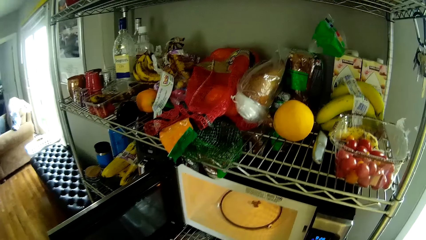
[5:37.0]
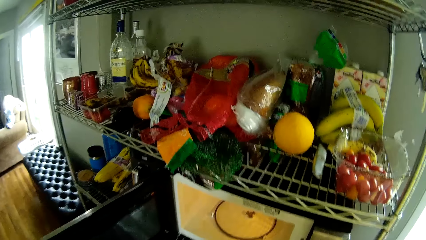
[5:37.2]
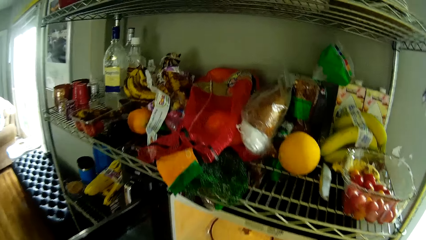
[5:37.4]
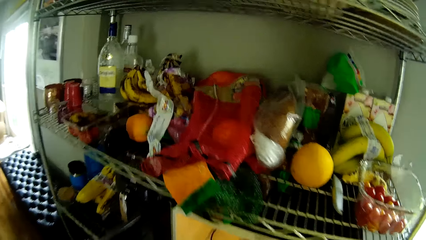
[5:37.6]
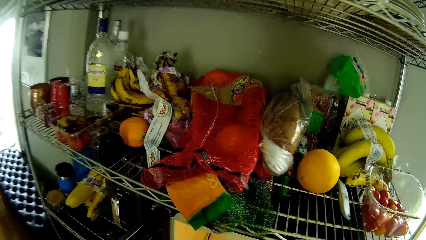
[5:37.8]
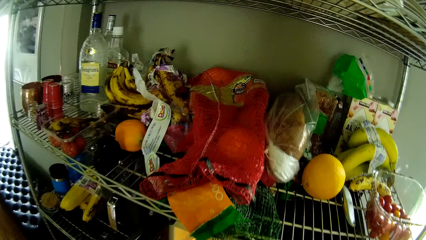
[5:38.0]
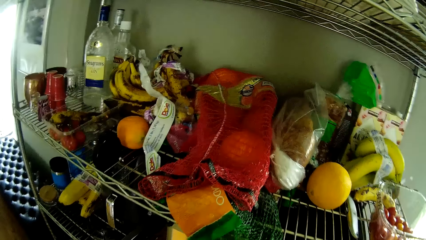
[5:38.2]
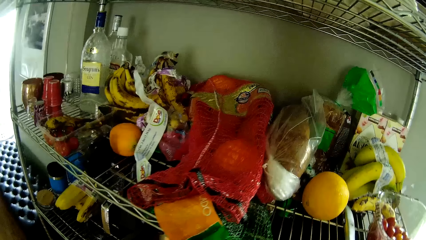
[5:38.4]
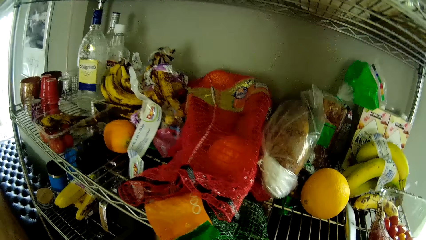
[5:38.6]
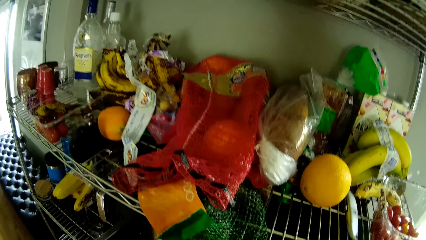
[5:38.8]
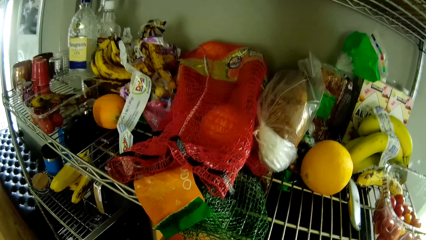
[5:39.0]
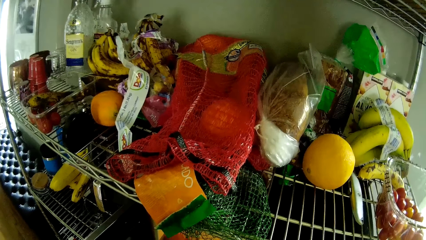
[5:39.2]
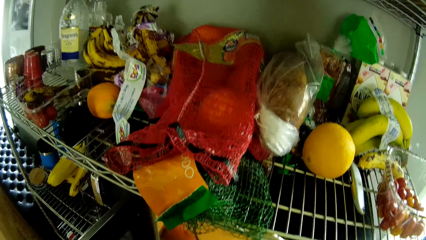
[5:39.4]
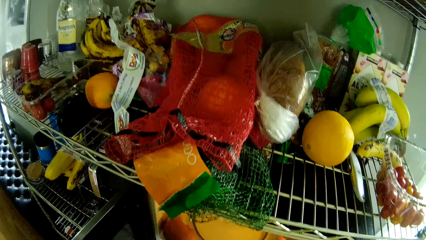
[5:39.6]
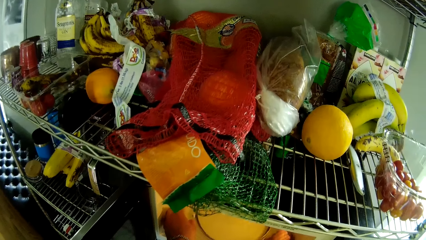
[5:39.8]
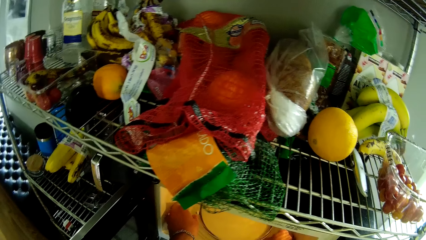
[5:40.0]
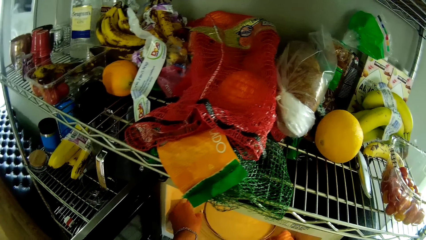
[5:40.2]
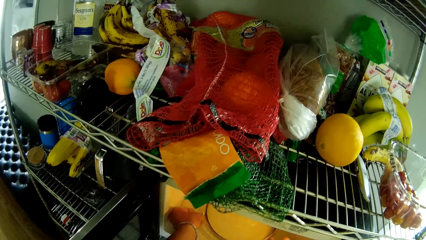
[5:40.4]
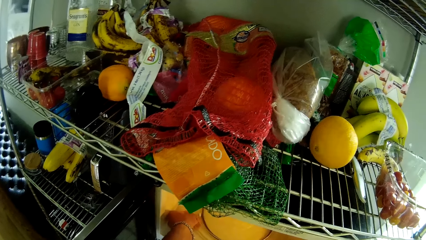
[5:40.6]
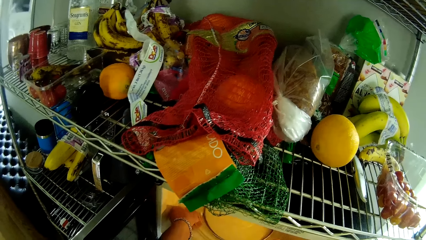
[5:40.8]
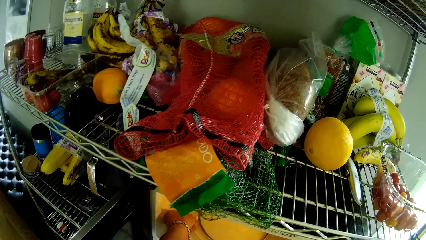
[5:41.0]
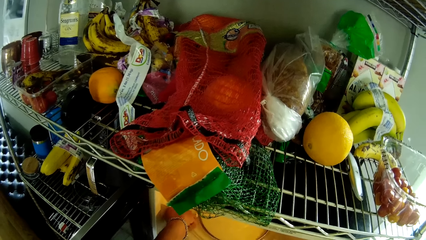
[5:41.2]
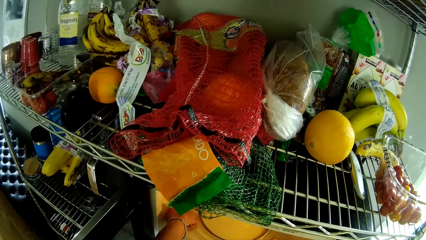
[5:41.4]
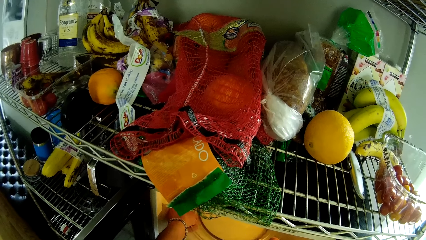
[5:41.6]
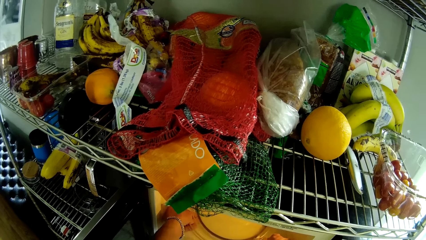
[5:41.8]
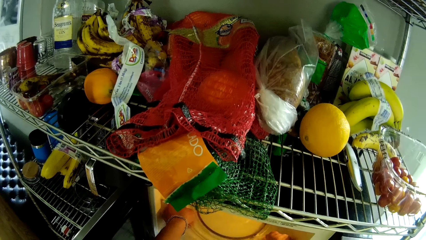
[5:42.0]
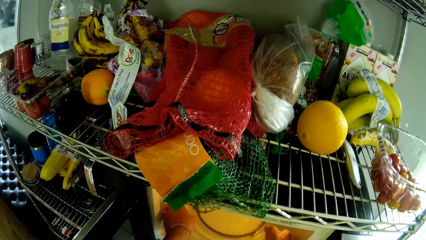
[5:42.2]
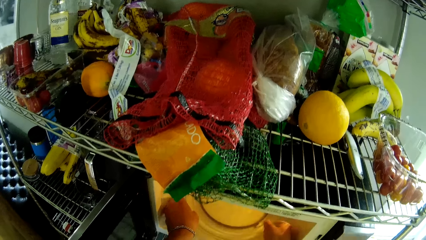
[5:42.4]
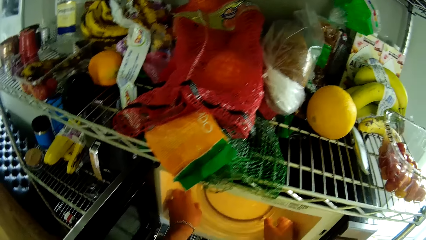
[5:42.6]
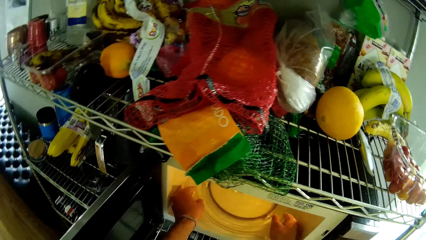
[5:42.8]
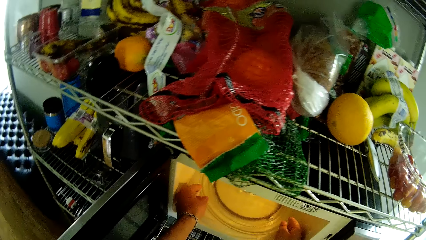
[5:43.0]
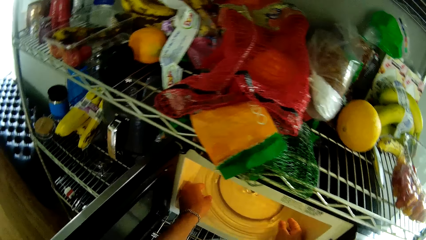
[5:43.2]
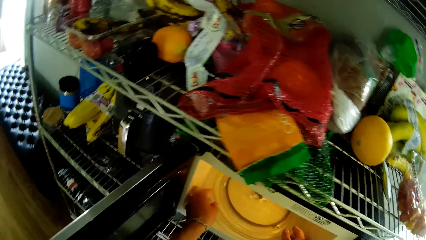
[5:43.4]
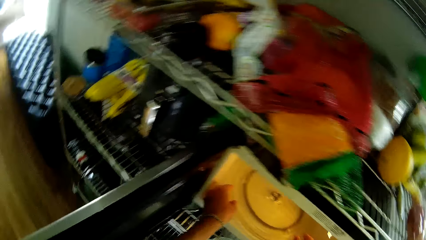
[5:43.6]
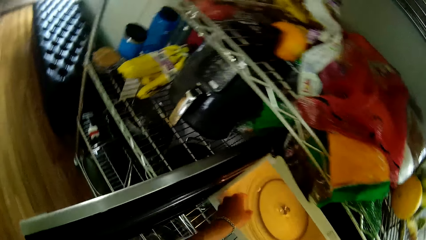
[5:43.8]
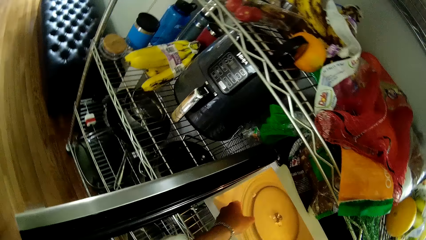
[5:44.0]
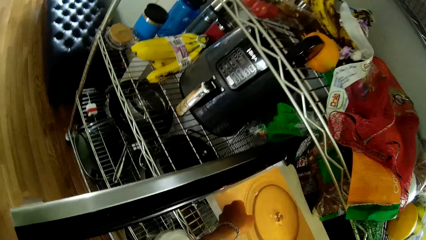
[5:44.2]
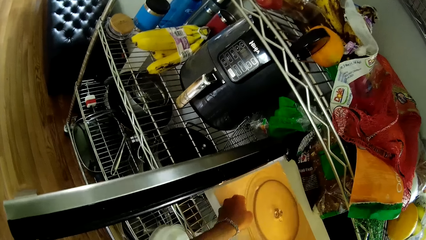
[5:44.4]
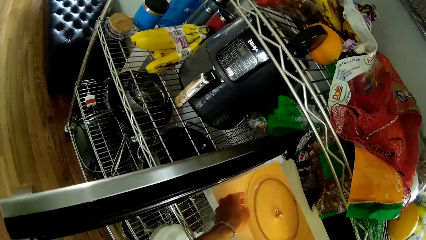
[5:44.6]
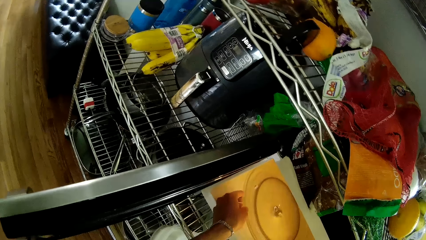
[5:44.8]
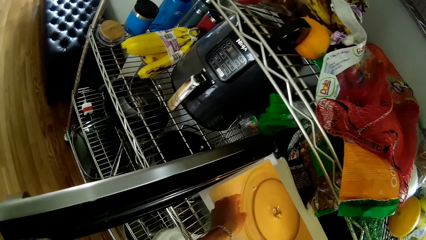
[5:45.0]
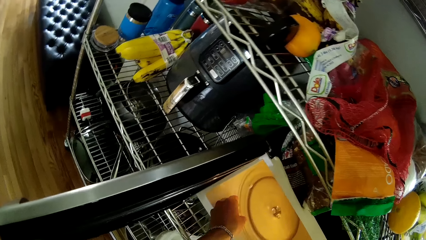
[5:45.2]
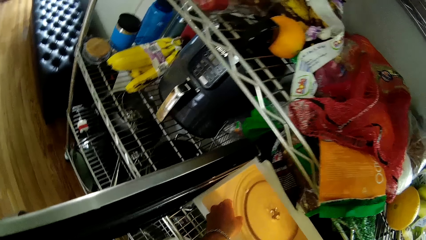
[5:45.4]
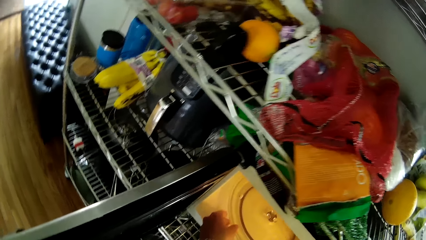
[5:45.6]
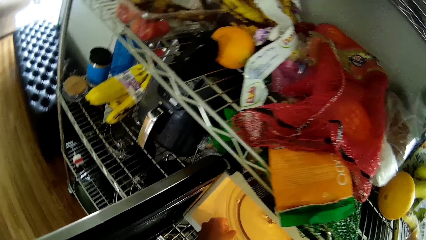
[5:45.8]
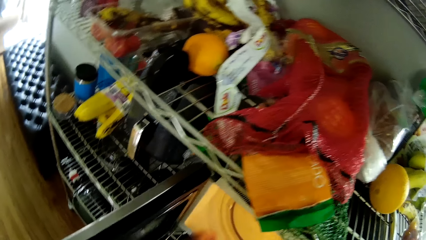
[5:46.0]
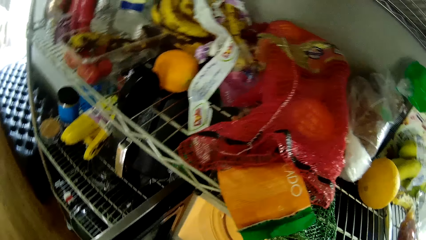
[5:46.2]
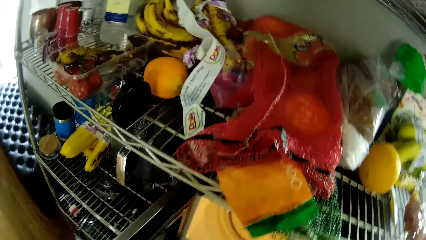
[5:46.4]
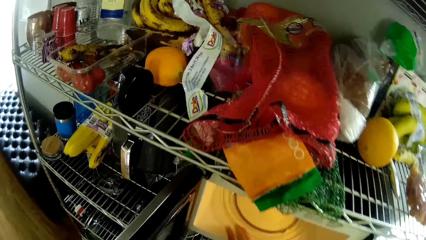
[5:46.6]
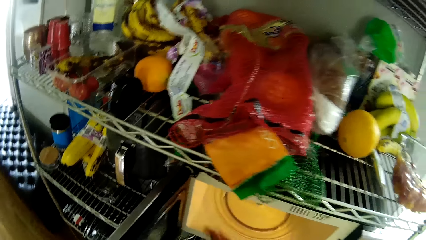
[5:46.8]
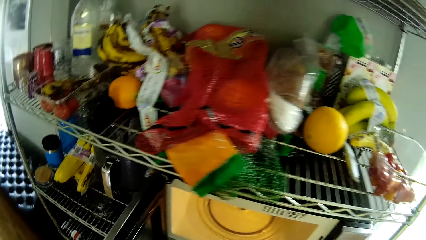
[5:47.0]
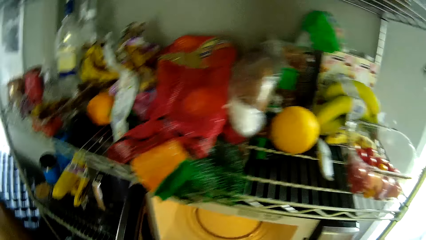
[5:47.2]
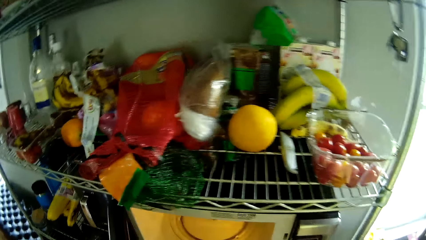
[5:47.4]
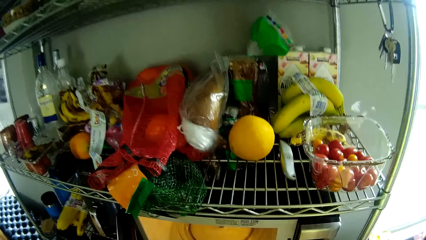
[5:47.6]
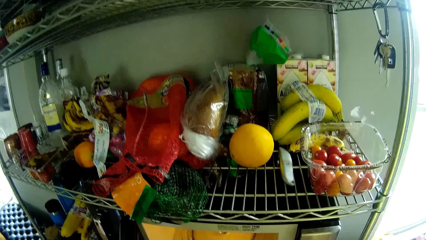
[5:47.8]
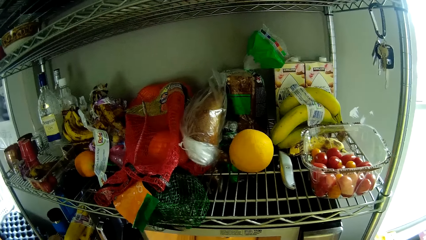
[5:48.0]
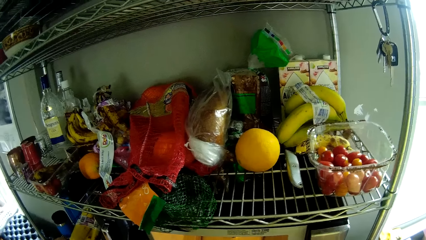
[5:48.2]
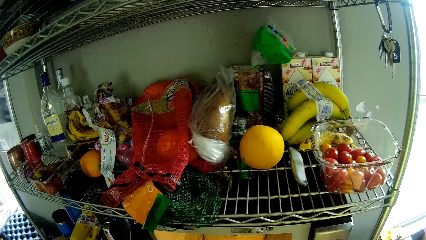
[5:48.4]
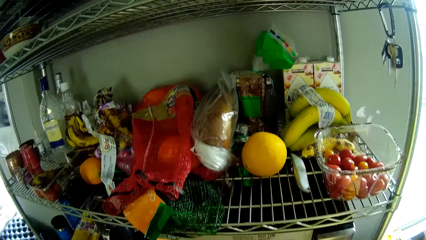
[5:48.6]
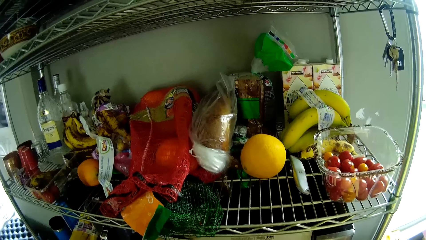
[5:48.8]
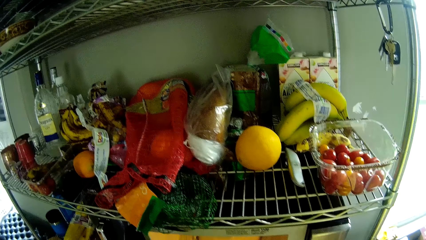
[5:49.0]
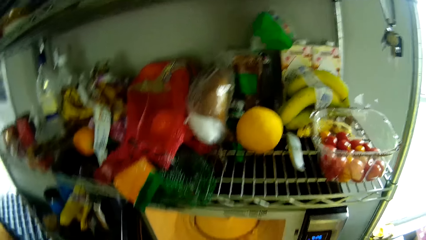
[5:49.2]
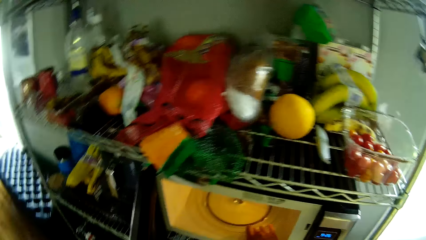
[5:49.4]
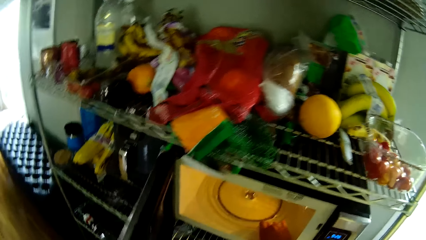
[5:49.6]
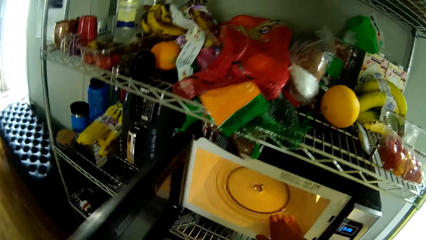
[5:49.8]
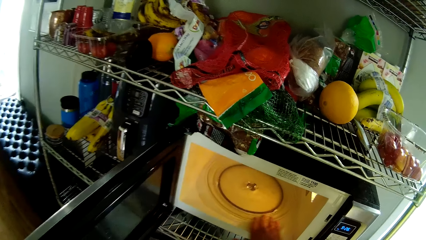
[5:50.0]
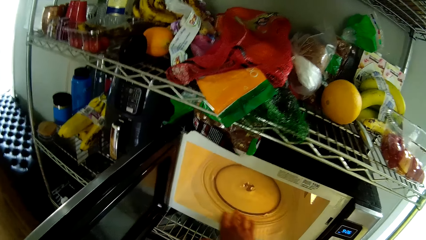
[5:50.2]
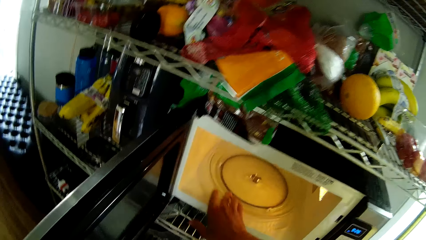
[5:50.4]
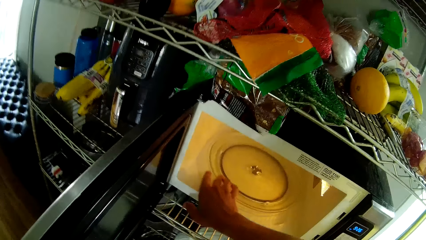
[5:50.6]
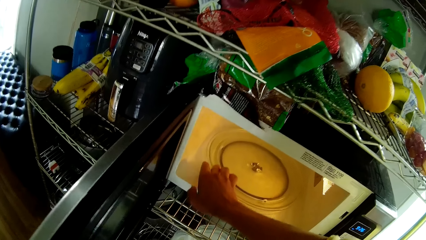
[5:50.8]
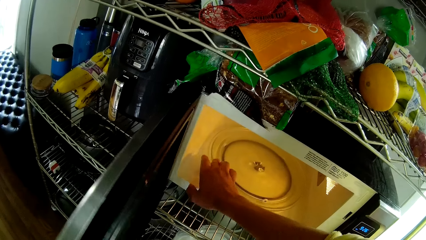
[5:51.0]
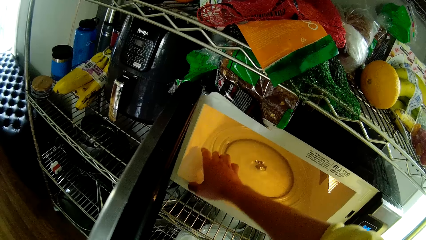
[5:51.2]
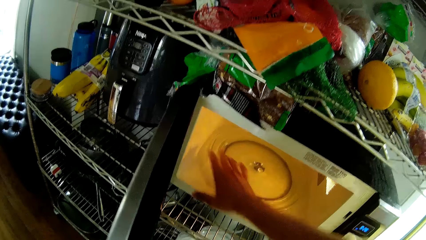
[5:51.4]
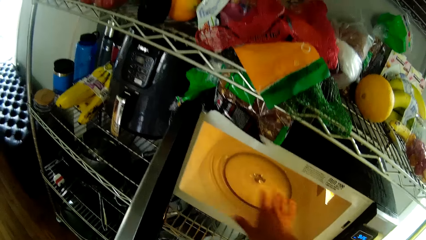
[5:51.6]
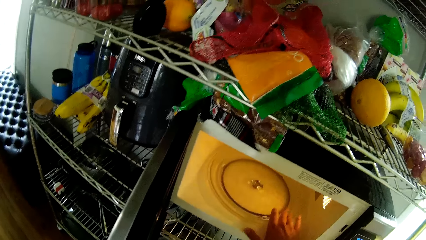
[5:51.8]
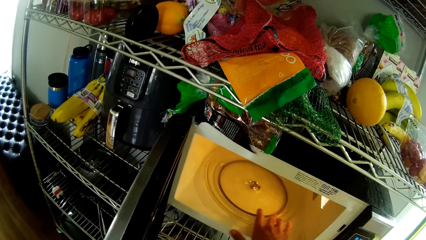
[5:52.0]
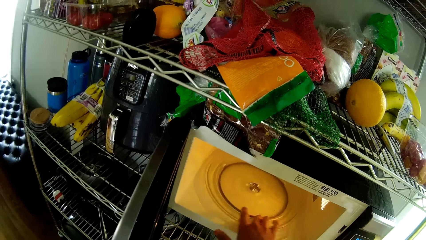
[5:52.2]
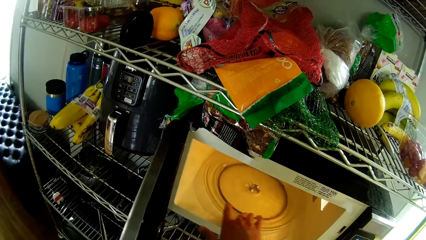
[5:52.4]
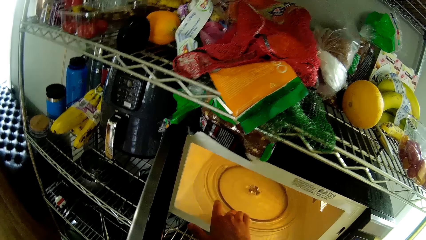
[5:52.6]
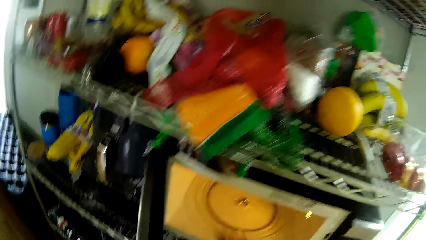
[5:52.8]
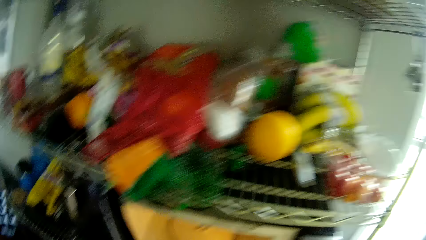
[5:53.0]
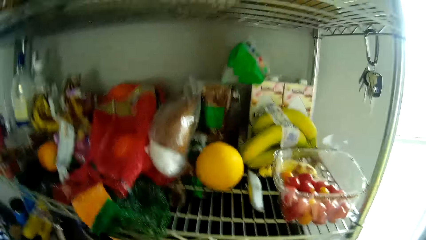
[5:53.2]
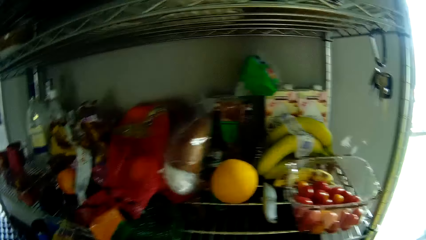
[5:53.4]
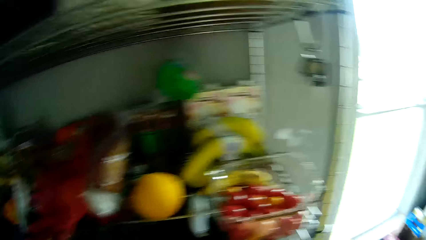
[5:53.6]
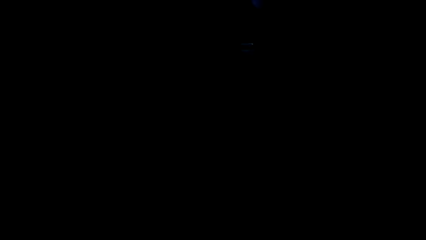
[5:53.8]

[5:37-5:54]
The camera wearer assembles the microwave turntable with both hands. He adjusts the microwave turntable with his left hand. He closes the microwave with his left hand. He rotates the microwave platter.
